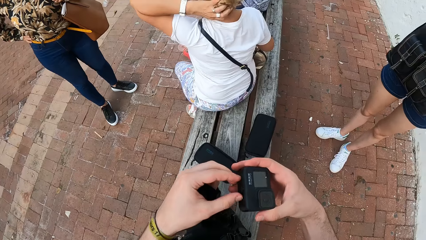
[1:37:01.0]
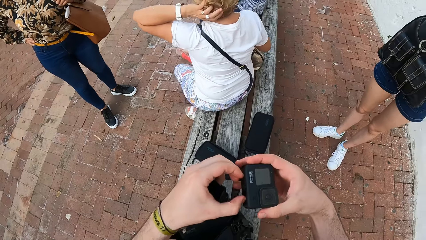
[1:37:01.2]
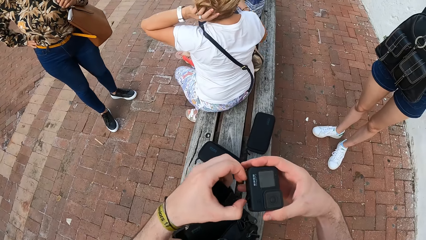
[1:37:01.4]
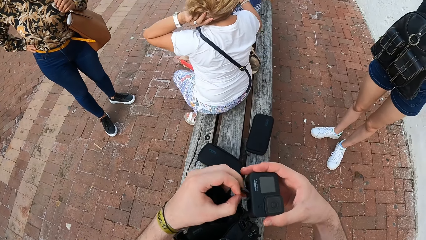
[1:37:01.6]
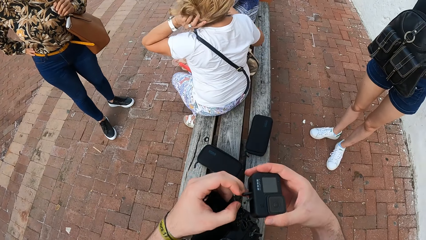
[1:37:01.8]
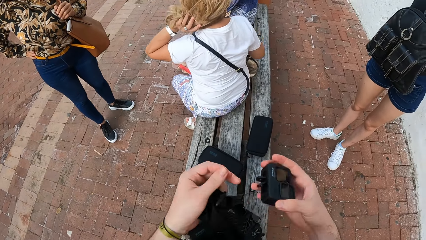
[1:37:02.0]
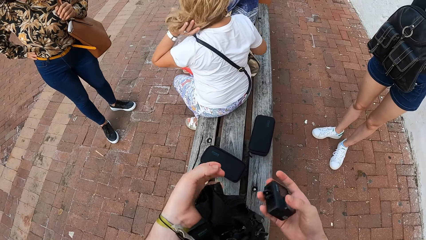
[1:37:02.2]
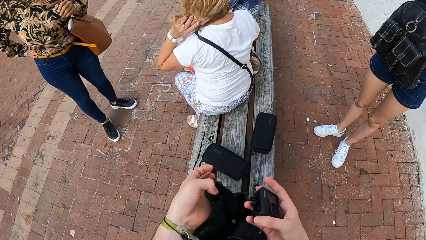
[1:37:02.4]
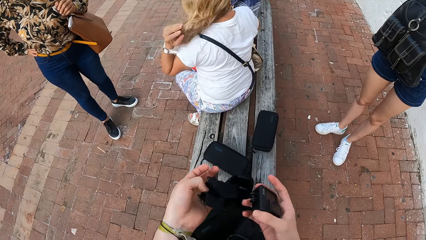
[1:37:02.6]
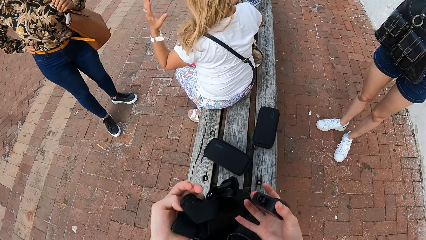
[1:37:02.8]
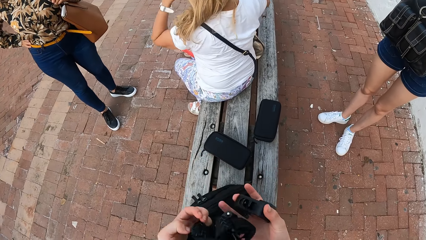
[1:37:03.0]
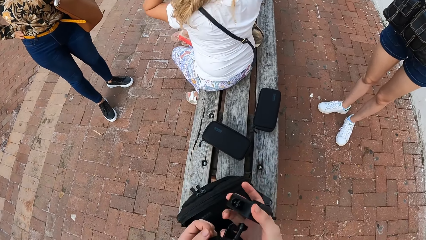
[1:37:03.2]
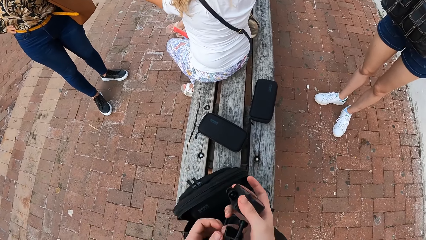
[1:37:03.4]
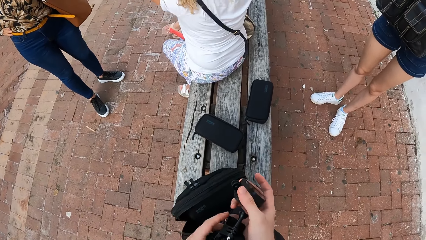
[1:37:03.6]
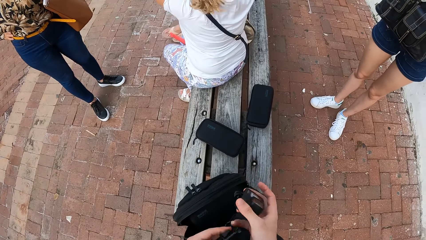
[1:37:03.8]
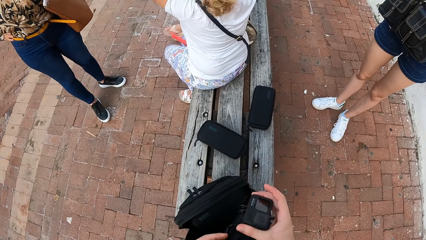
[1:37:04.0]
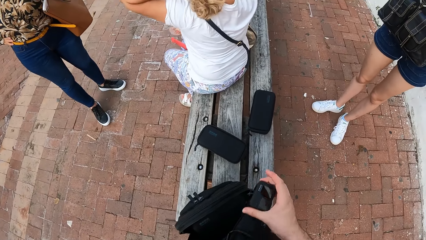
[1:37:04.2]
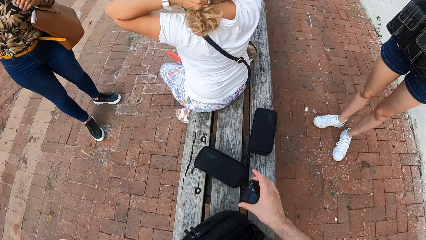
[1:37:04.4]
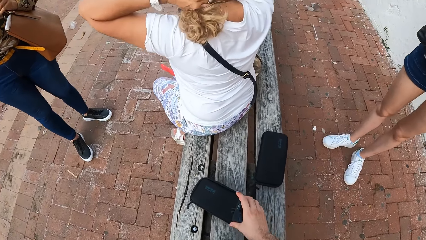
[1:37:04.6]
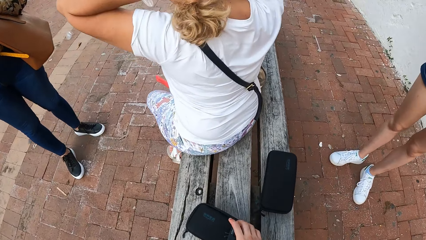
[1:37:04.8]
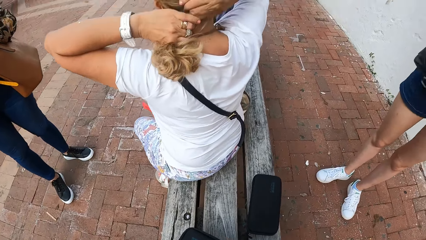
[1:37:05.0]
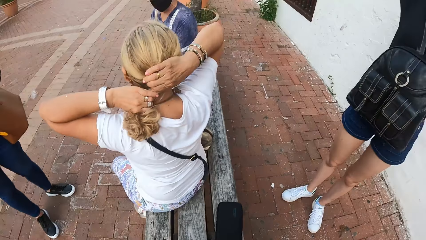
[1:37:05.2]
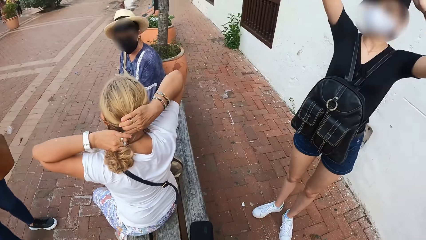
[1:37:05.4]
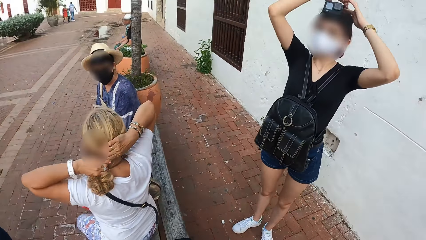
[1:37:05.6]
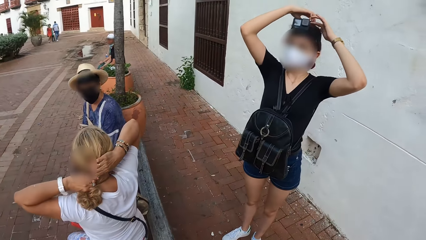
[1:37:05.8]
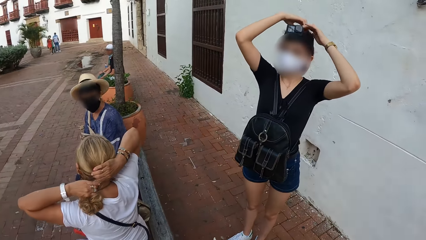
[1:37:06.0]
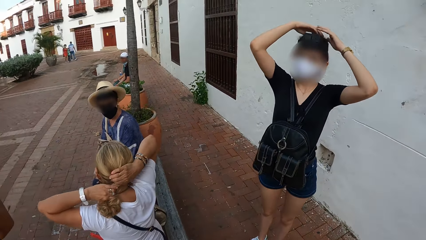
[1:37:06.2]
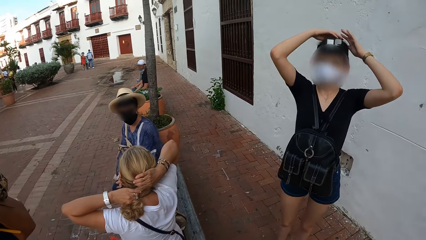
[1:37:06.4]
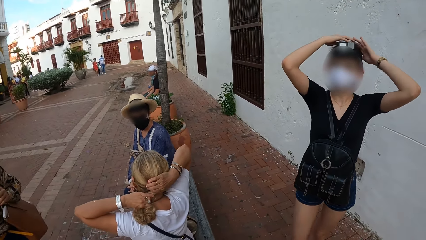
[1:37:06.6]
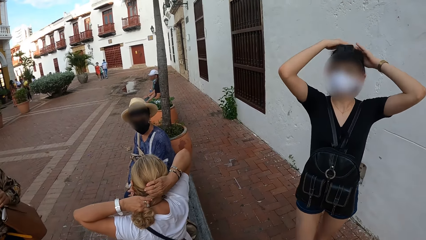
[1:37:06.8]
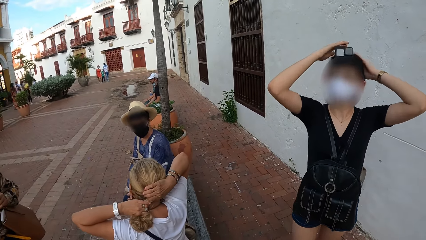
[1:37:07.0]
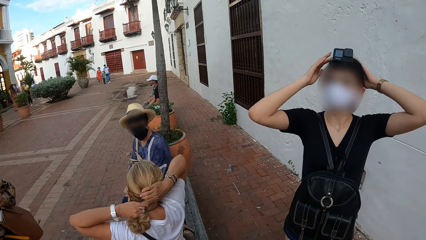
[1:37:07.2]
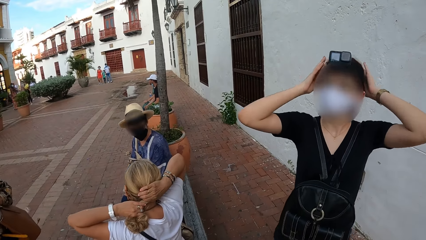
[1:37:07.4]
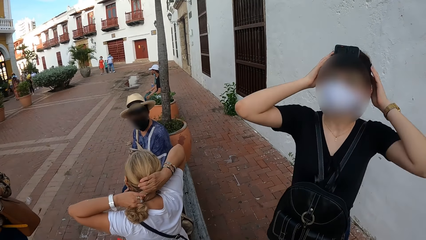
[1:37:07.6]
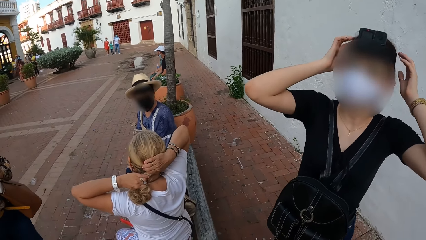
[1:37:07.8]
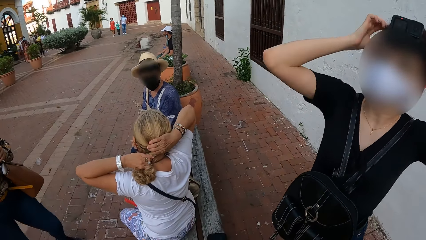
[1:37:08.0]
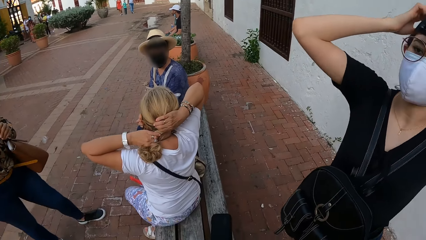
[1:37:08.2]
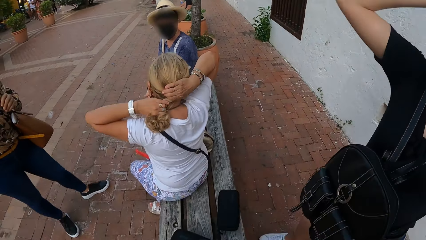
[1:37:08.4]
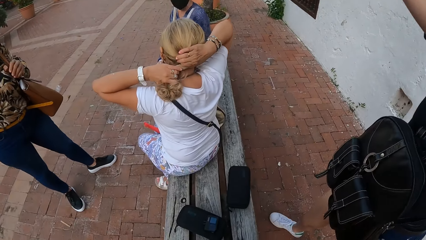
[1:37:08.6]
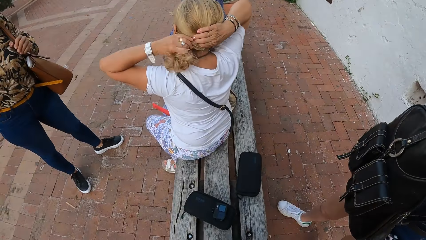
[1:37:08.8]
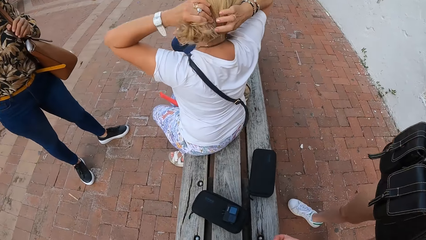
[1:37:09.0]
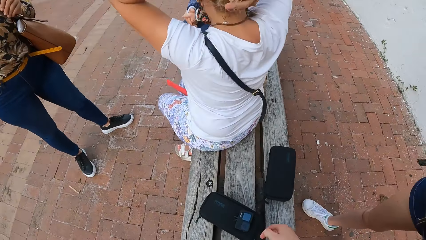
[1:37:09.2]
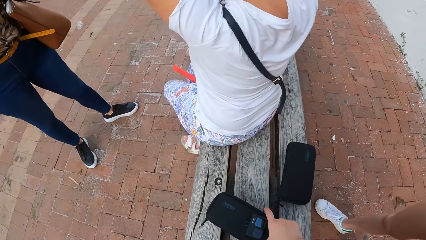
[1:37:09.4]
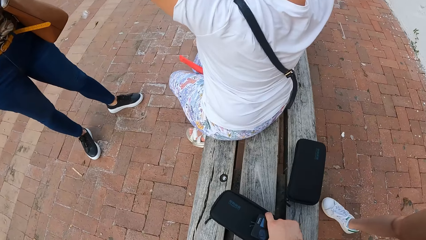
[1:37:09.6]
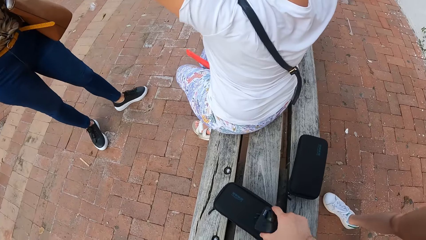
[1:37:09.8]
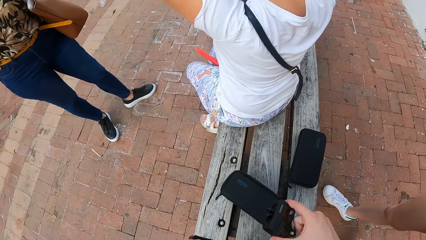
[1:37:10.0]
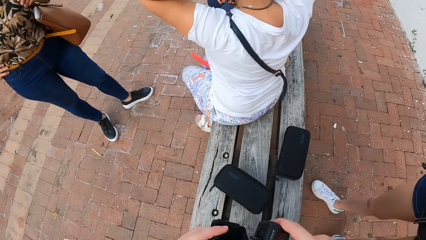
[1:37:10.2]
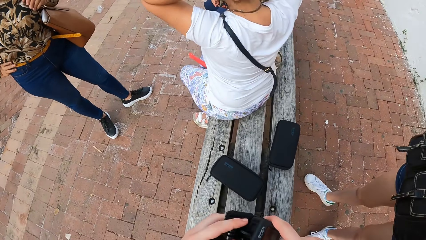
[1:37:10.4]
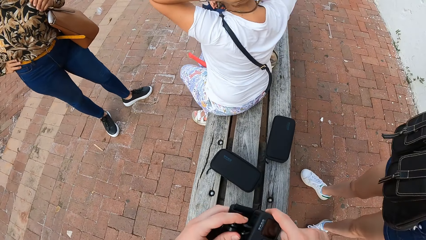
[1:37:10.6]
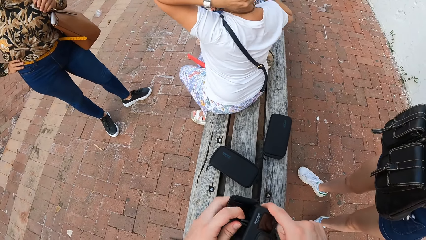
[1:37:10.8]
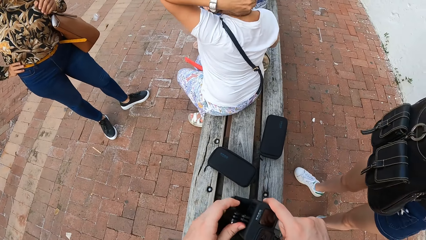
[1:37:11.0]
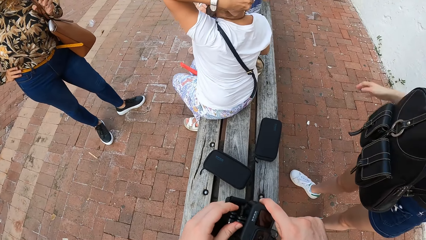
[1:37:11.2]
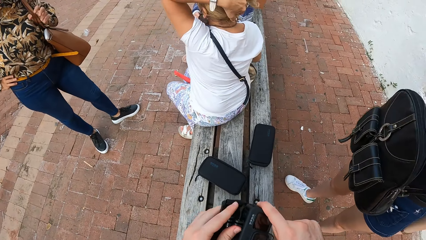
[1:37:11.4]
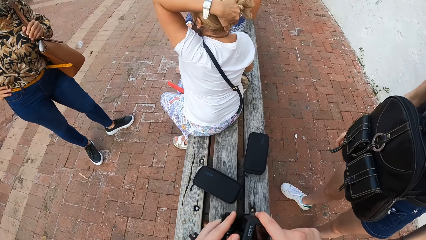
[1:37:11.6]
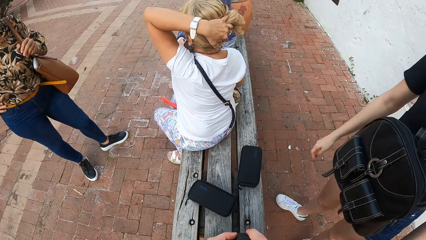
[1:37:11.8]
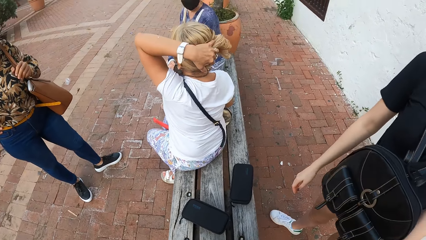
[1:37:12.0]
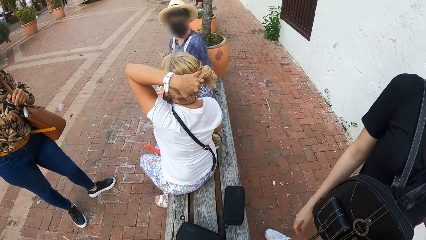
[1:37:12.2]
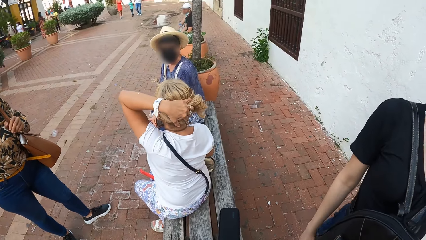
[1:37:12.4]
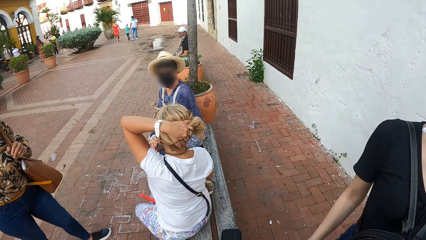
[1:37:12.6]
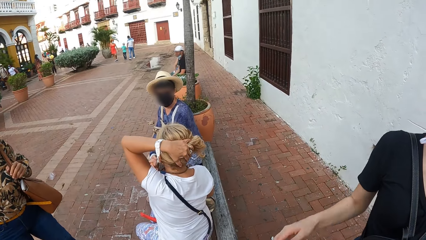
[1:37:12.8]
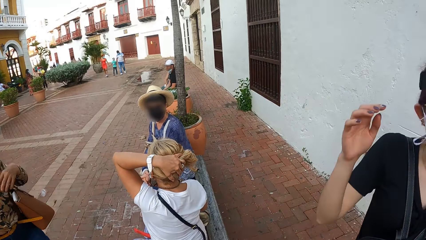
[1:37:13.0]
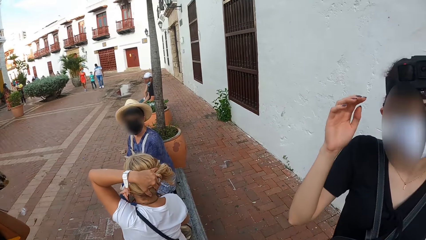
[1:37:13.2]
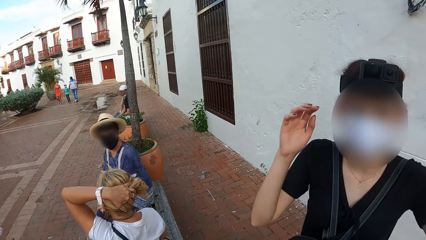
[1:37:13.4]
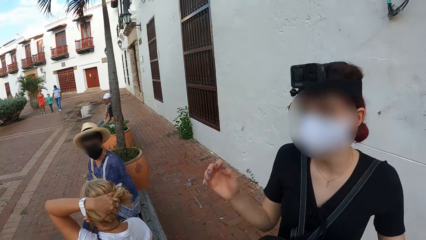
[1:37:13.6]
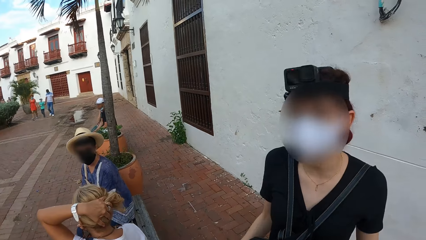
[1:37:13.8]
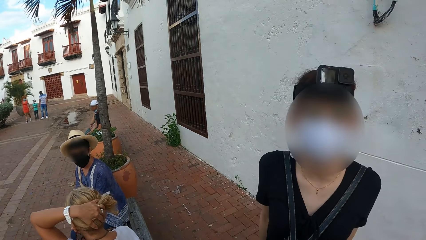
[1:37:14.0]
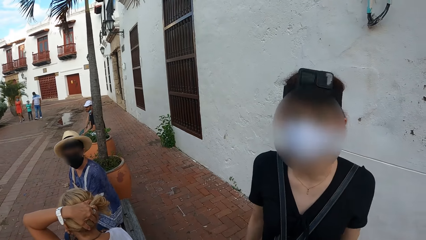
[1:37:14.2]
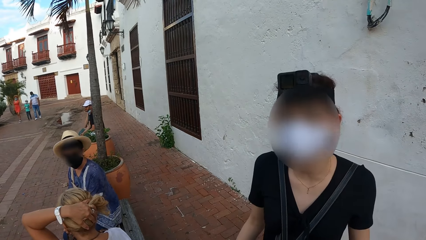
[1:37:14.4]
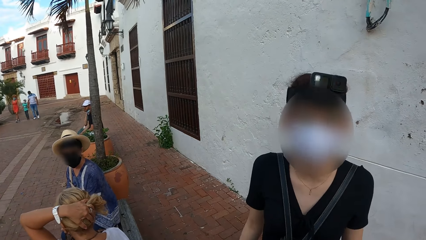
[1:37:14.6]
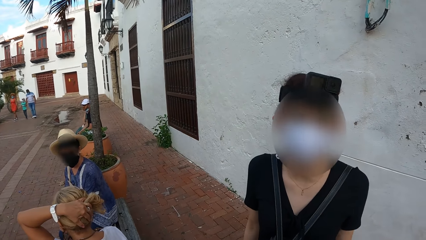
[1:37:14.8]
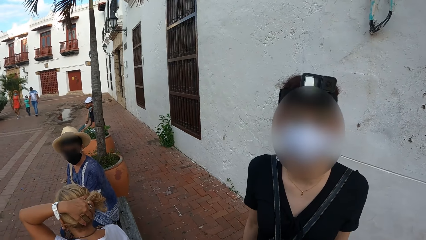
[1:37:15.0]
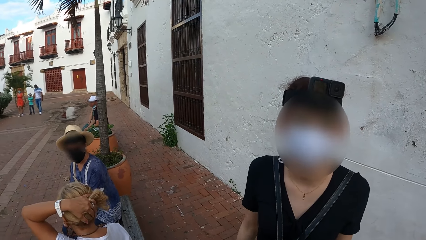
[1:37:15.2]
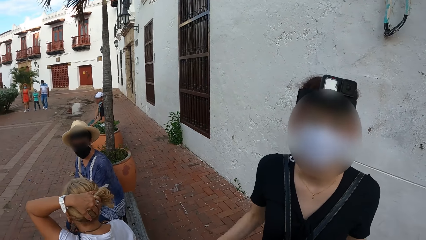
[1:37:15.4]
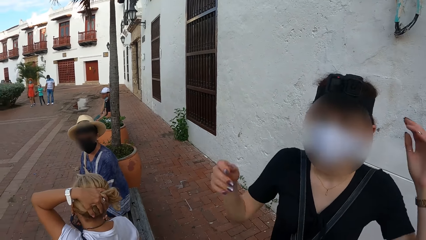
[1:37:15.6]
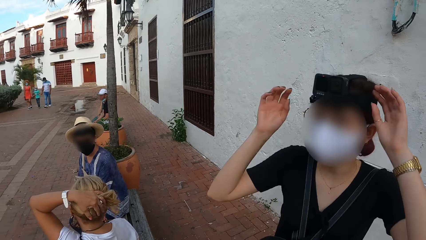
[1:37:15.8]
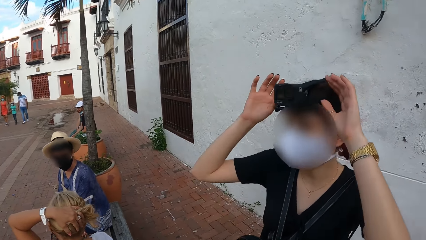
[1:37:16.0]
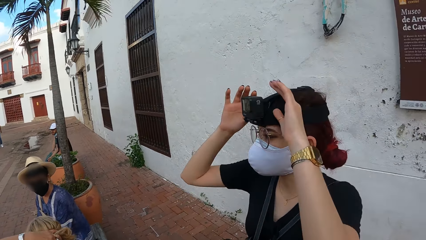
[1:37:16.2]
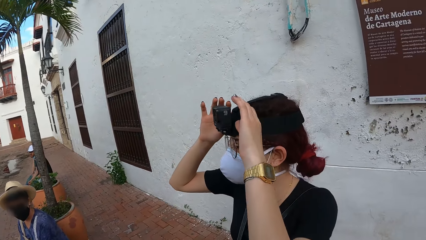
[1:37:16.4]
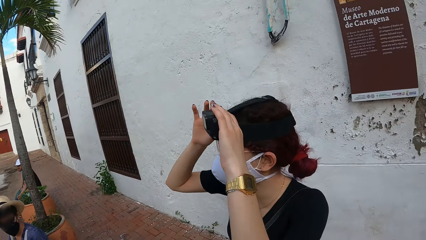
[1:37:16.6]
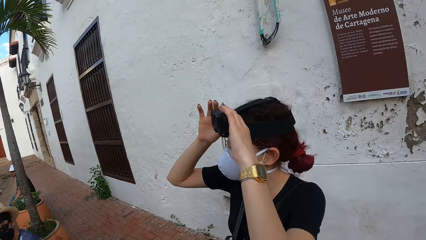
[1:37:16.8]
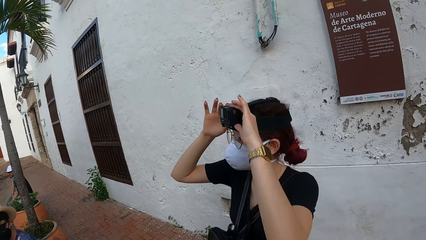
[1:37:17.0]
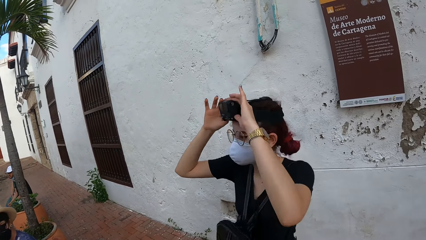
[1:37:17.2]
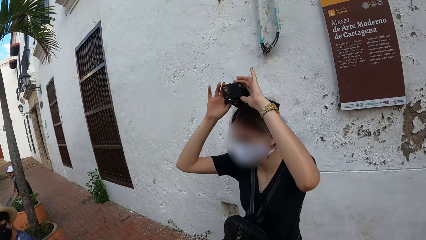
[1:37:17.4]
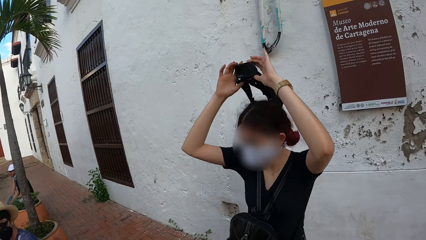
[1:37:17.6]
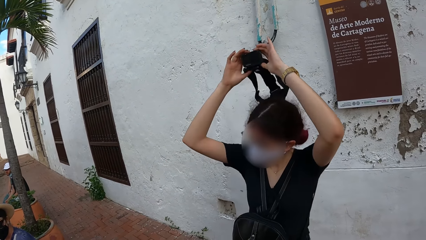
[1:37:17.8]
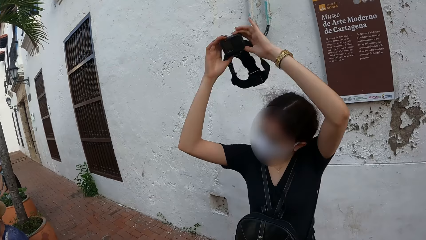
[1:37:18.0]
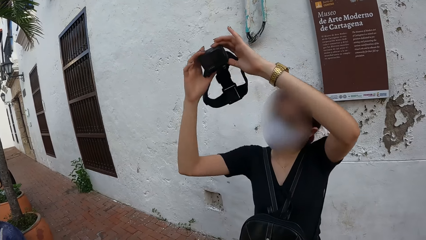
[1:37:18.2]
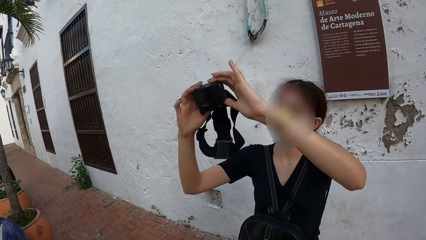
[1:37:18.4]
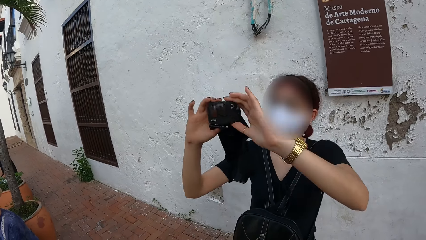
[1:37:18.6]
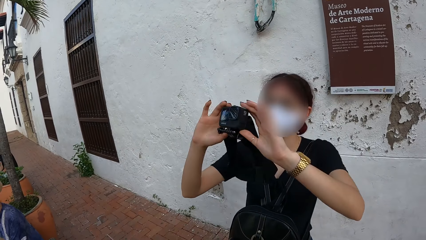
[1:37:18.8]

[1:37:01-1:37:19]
A woman holds her hair with her left hand. The camera wearer opens the camera clip with his left hand. He fixes the camera with the hands. He holds the head strap in both hands. He drops the camera on the camera case with his right hand. The woman holds her hair with both hands. Another woman adjusts the head strap on her head with both hands. The other woman touches the camera on her hand. The first woman wraps her hair with both hands. The camera wearer picks the camera from the camera case with his right hand. He clips the head strap to the camera with both hands. The first woman holds her hair with her left hand. The camera wearer fixes the camera with the hands. He talks to the other woman. The other woman removes the camera from her head with both hands. The other woman touches the camera on her hand.
